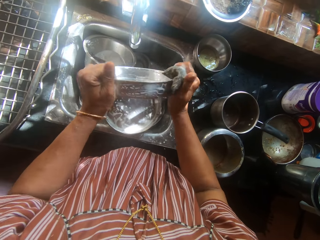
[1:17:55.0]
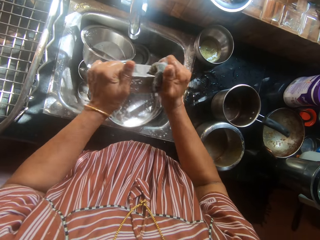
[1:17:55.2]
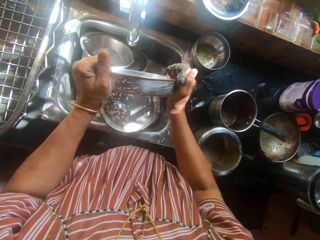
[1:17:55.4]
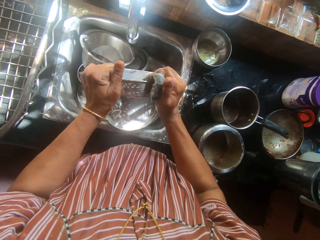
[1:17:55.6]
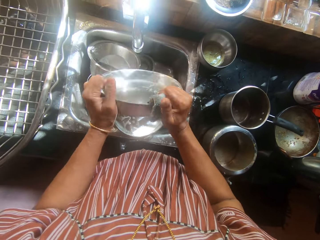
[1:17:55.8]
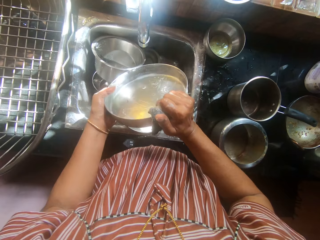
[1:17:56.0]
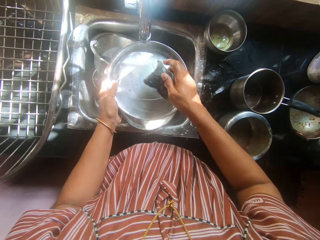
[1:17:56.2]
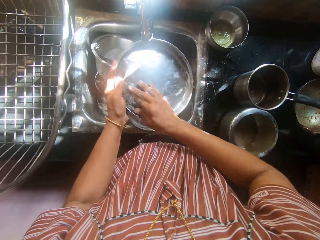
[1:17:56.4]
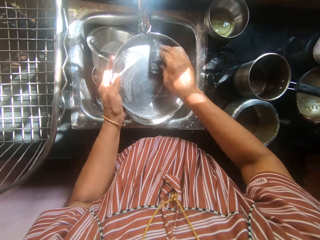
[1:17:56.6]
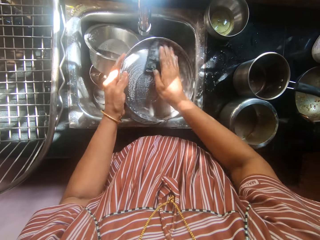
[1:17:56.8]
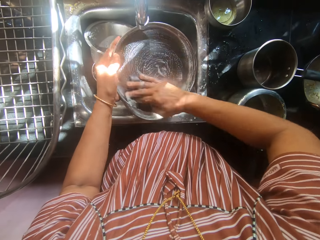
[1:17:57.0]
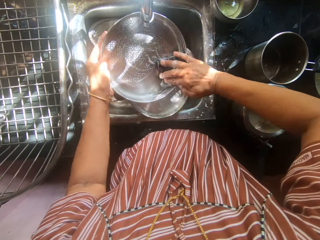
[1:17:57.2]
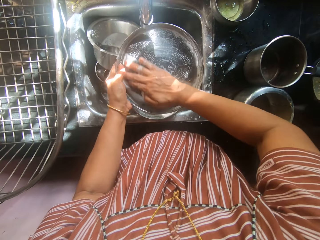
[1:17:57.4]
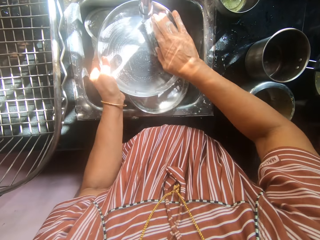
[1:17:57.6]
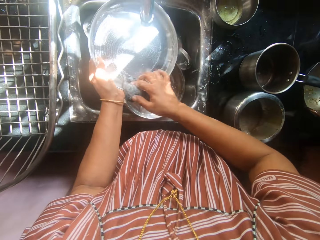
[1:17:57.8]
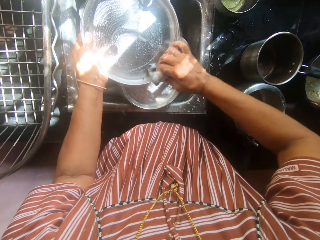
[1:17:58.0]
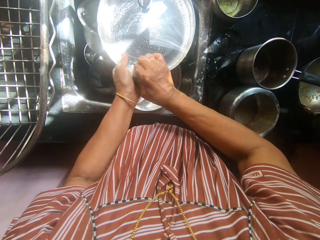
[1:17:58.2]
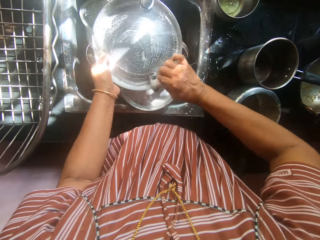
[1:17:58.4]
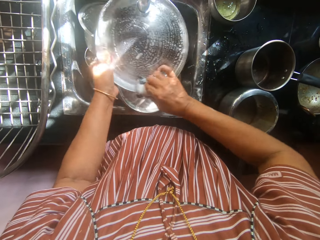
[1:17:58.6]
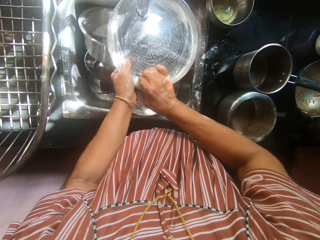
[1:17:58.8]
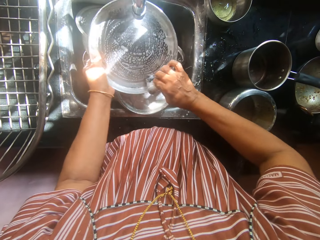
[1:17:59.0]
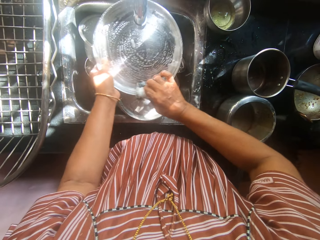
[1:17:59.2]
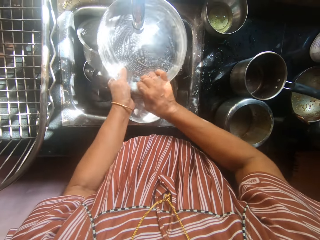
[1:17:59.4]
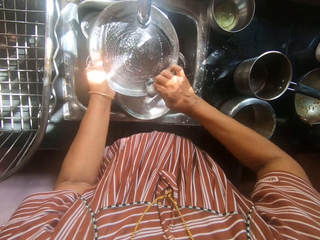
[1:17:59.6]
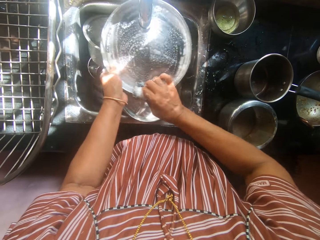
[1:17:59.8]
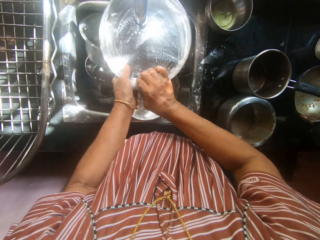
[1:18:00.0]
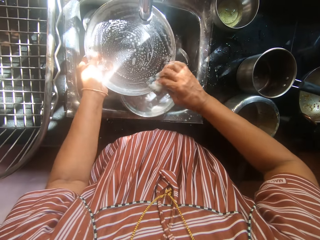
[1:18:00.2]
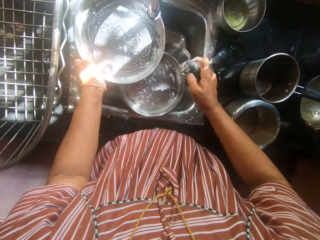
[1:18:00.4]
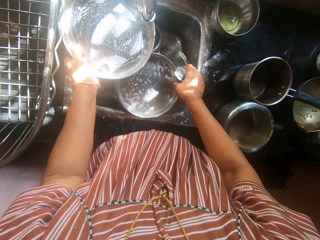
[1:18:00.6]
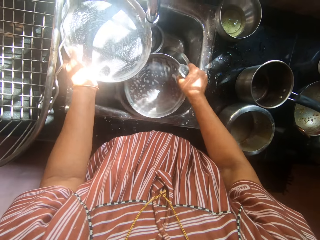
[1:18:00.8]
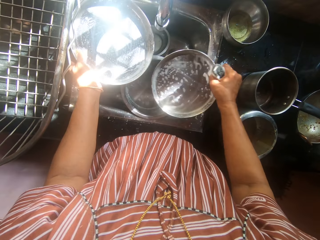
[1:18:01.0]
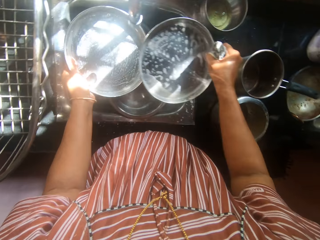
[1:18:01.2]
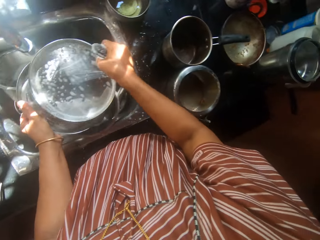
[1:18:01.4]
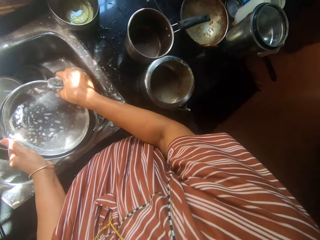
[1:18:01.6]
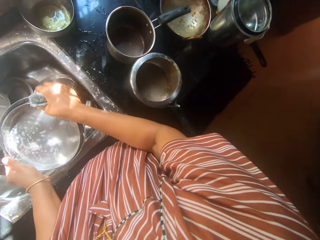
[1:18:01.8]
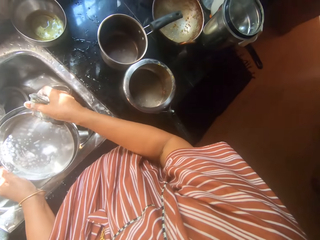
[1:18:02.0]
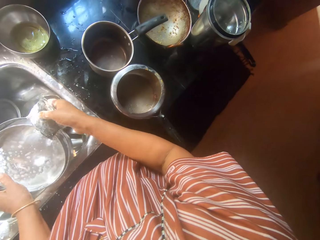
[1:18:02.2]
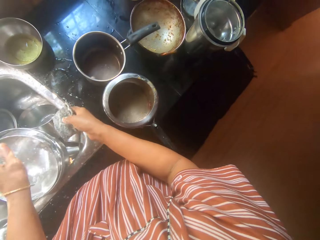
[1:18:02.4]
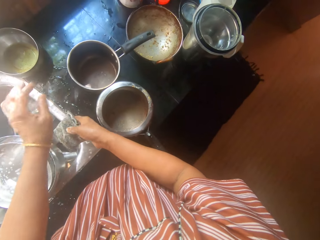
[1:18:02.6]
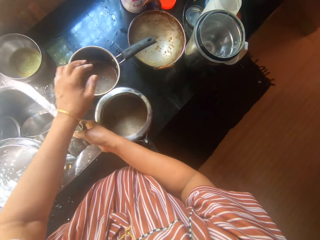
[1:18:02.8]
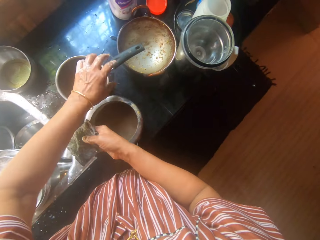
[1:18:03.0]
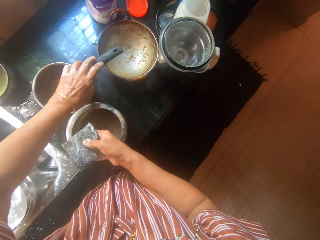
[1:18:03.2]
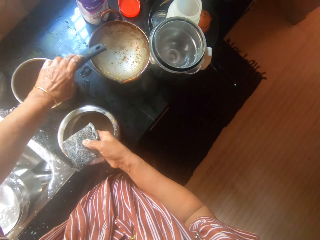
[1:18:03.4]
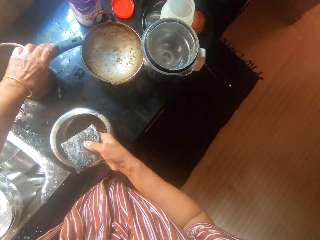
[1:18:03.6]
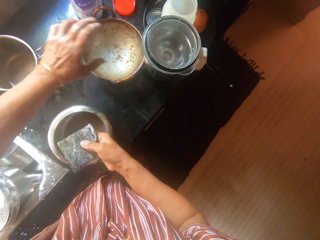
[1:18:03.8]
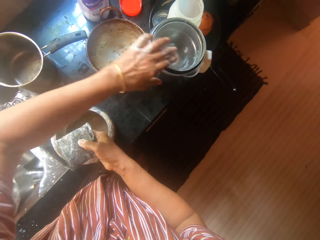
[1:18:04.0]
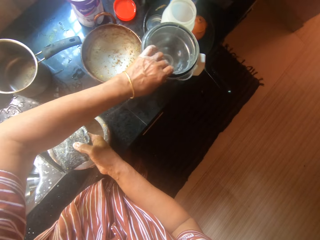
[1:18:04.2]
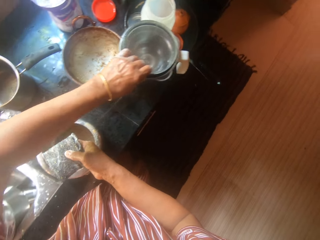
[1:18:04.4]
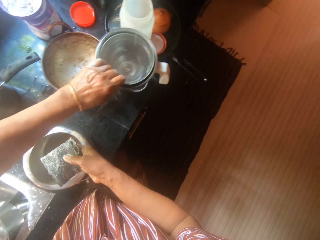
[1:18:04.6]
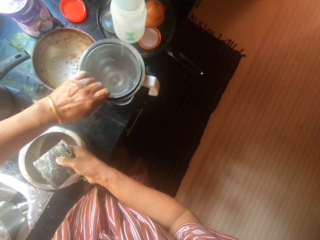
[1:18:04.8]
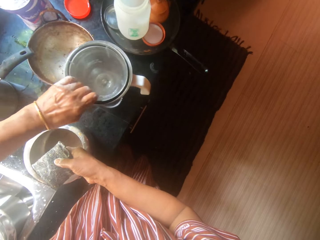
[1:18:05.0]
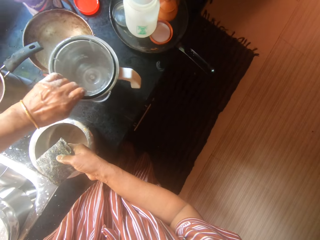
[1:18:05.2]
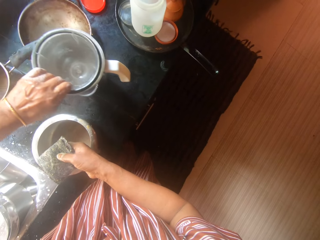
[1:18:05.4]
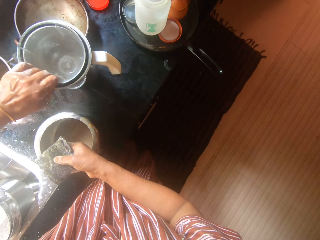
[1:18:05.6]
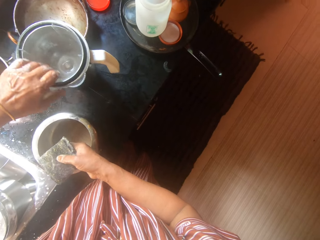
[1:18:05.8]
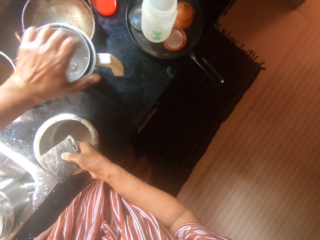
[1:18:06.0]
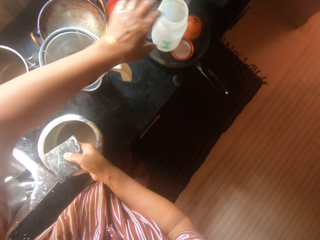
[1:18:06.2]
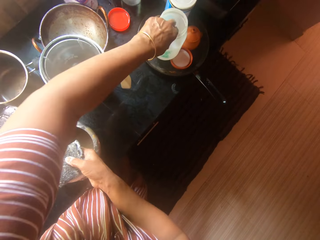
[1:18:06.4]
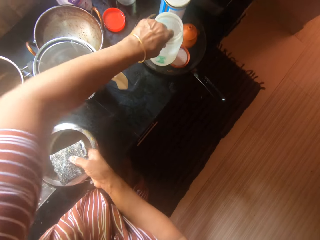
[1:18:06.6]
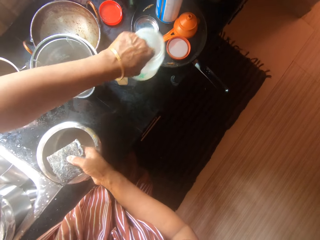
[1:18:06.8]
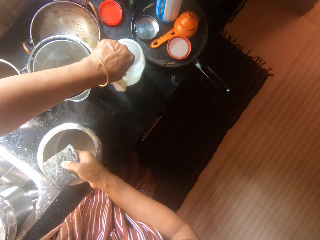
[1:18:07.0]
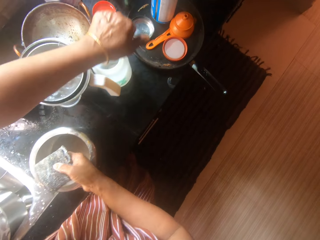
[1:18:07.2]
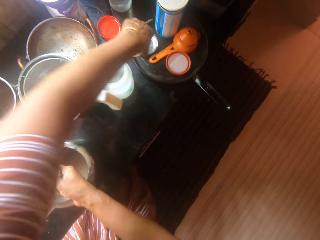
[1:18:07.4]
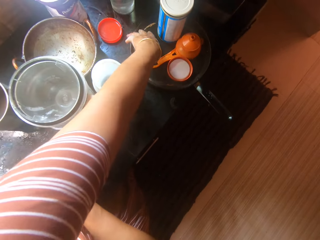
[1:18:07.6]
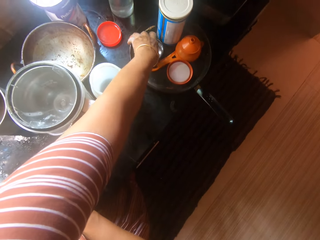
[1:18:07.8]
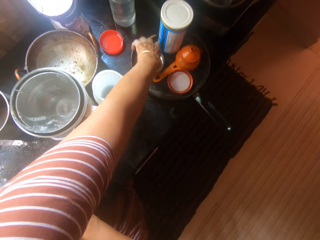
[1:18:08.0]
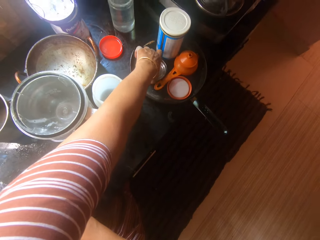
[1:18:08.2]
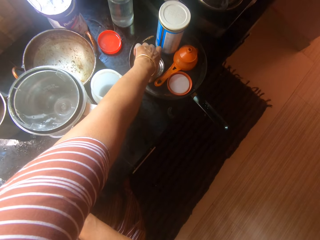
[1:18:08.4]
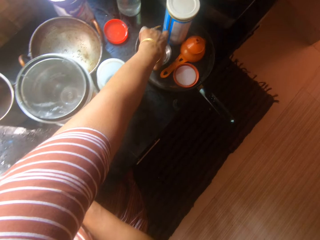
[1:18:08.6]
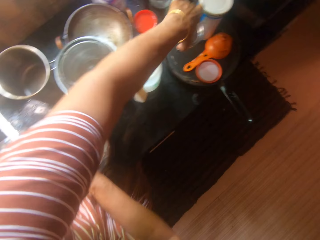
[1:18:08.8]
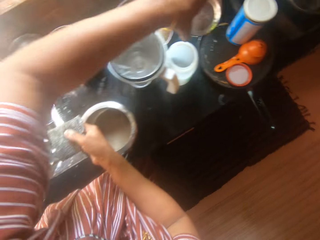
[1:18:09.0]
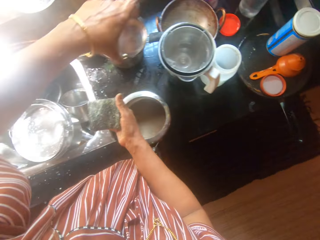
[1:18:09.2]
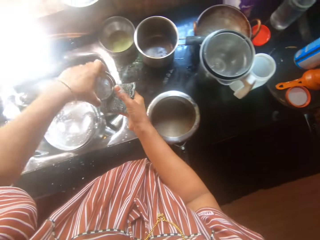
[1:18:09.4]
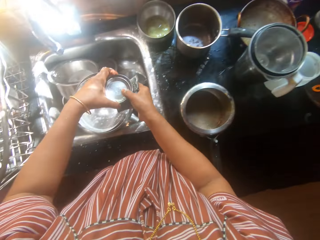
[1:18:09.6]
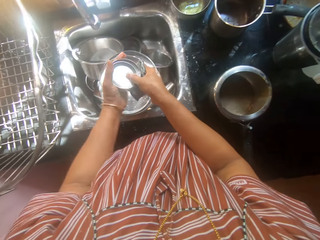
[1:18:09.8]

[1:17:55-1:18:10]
The camera wearer picks up the first pan from the sink. She drops both pans into the sink. She puts the first pan into the second pan. She shifts the saucepan on the kitchen table to another part of the table with her left hand. She shifts a jug on the kitchen table with her left hand. She moves a plastic container from a tray to the kitchen table with her left hand. She picks up two cup lids from the tray with her left hand.

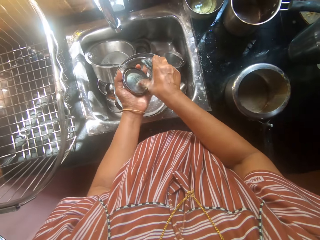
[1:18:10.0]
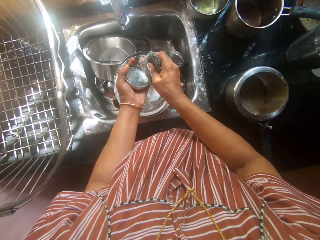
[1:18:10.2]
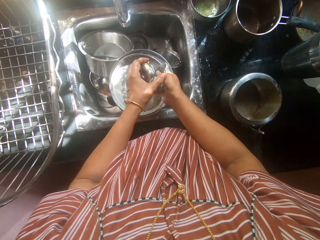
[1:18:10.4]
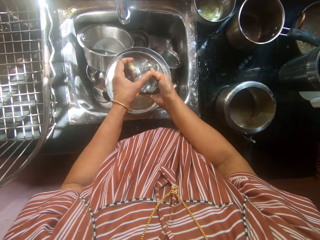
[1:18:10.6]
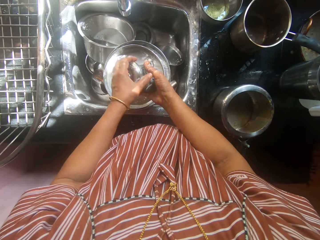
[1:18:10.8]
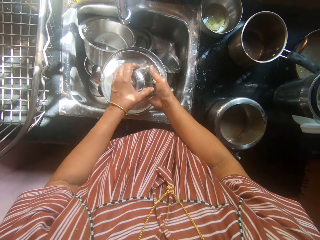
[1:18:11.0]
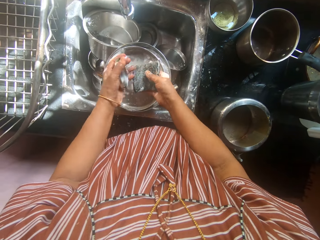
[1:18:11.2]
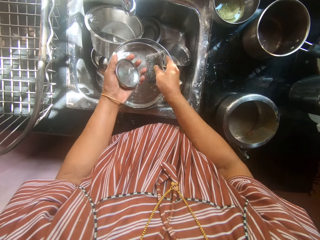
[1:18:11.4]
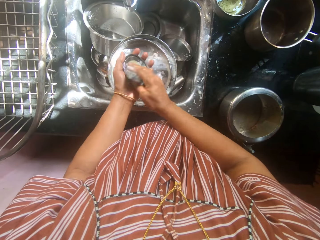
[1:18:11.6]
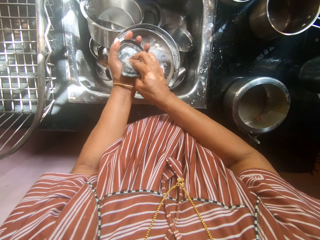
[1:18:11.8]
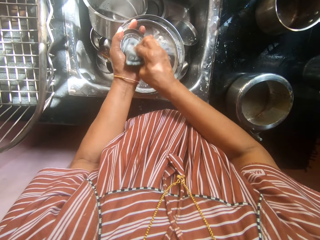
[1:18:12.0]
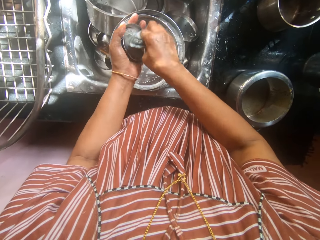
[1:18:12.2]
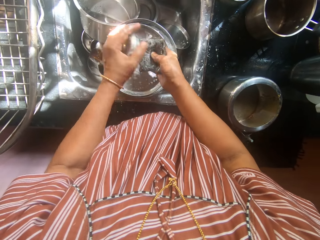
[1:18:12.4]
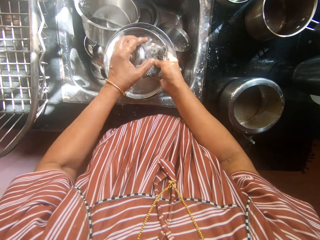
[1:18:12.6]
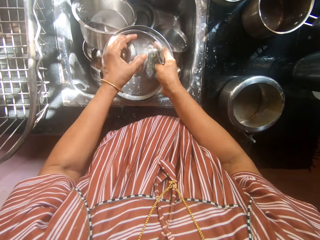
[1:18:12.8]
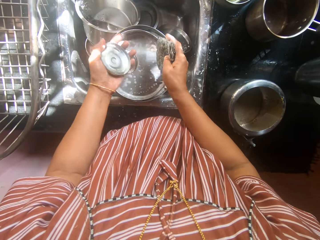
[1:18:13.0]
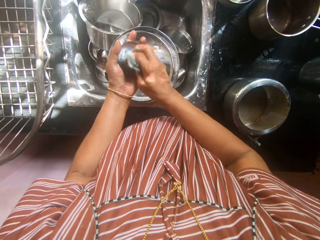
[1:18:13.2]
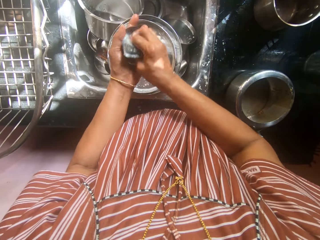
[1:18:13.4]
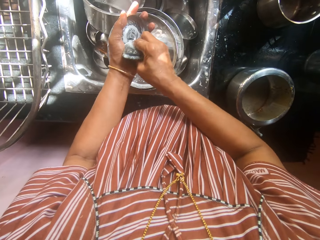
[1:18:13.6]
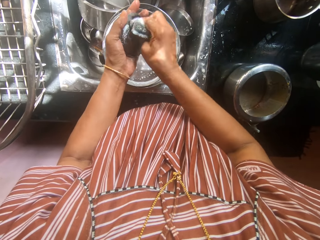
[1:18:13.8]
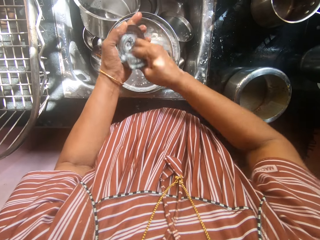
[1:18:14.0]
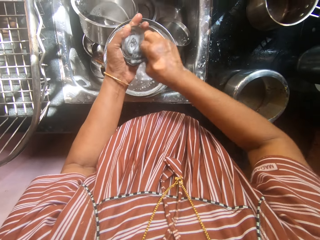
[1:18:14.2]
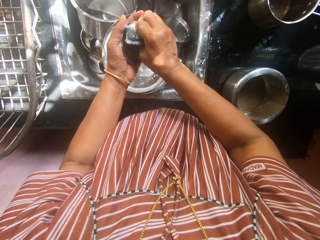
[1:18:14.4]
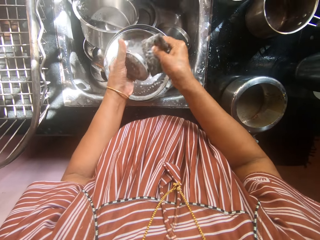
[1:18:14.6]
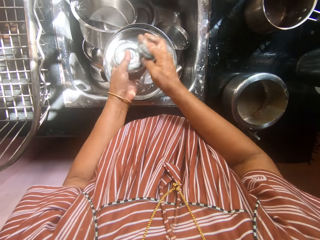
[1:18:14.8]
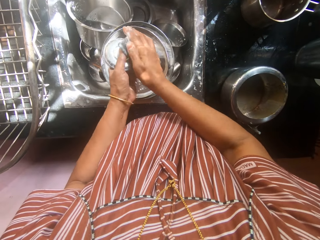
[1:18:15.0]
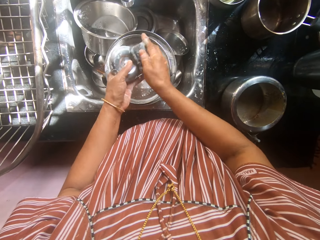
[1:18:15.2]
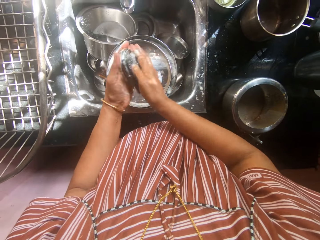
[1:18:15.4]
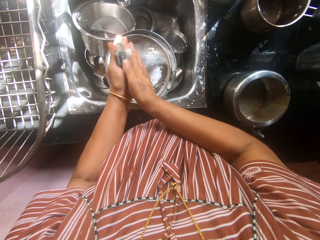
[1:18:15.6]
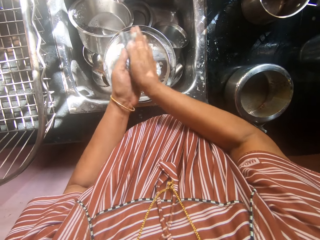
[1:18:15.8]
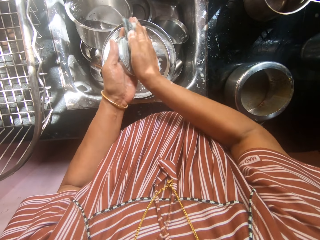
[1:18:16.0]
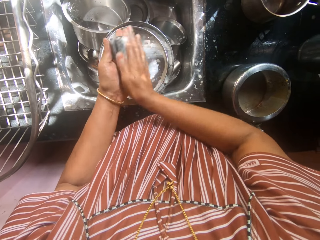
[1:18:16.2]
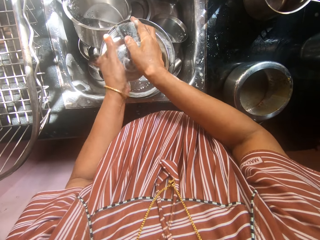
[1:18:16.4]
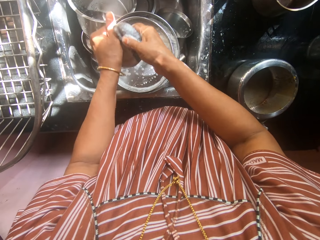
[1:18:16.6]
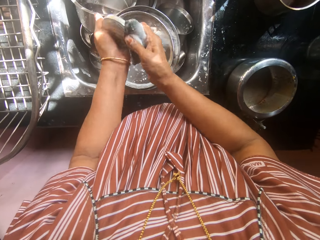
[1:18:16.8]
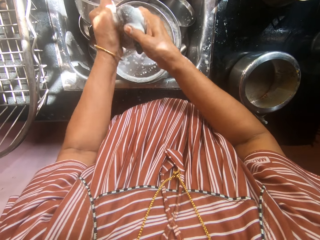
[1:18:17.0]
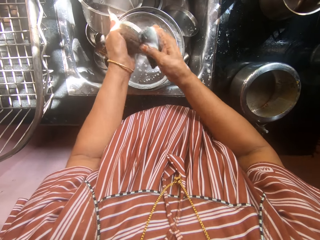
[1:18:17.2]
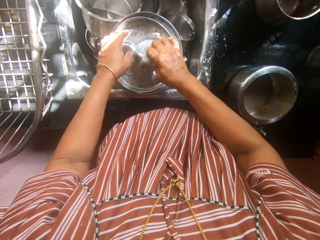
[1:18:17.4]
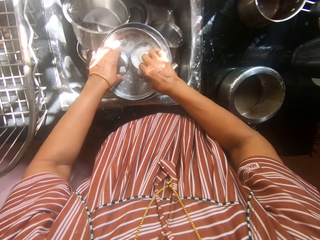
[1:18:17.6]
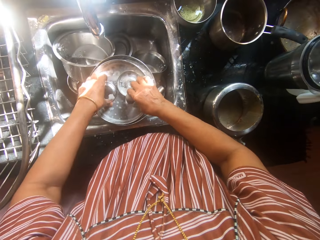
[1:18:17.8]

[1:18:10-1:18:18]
The camera wearer scrubs the sponge in her right hand on the cup lids. She removes the inner lid. She drops one of the cup lids into the sink. She scrubs the sponge in her right hand on the other cup lid.
